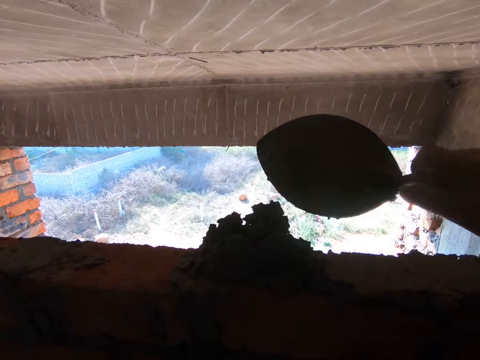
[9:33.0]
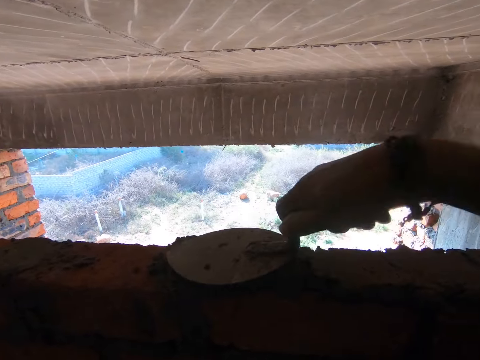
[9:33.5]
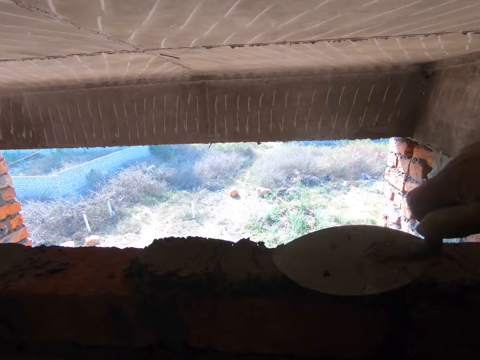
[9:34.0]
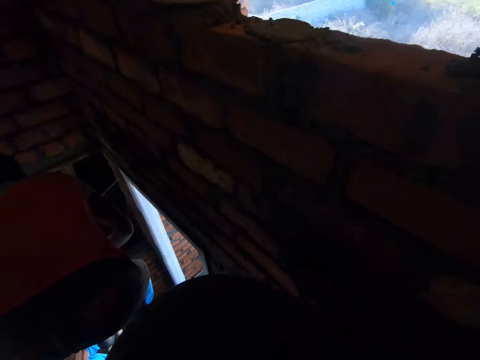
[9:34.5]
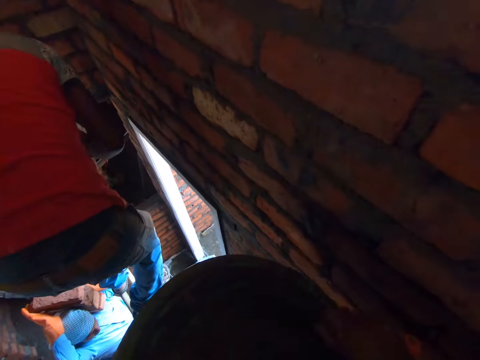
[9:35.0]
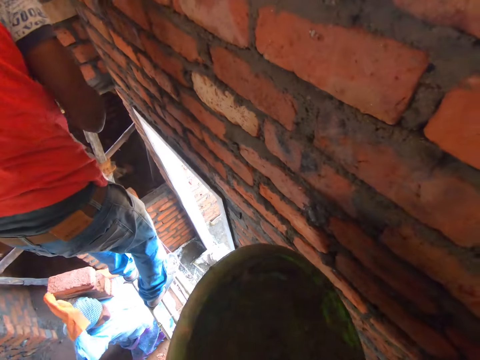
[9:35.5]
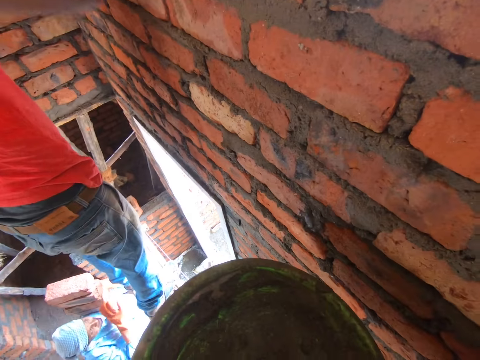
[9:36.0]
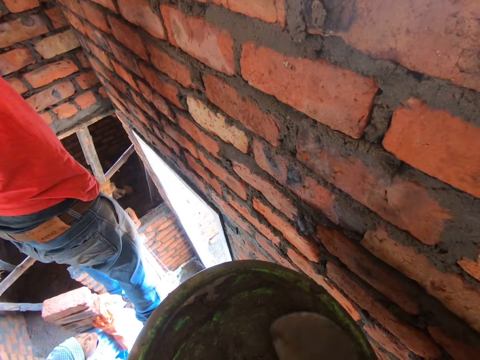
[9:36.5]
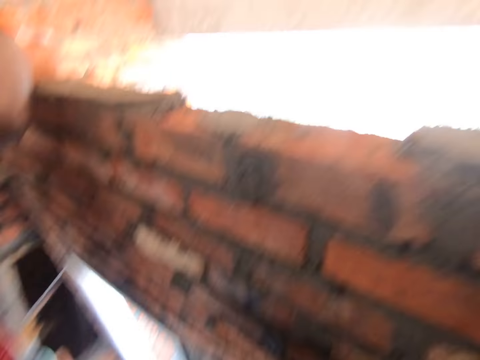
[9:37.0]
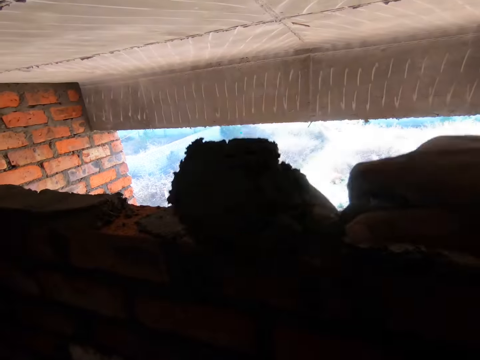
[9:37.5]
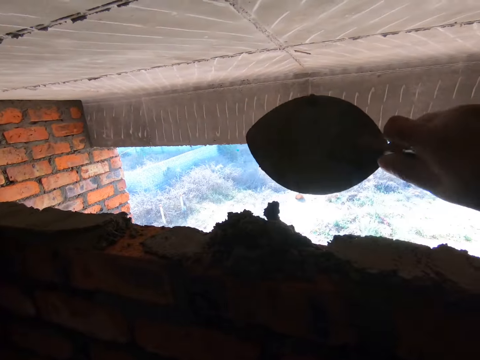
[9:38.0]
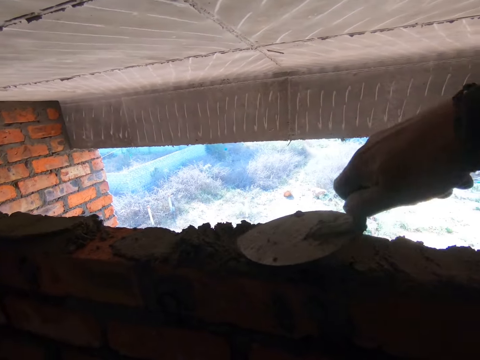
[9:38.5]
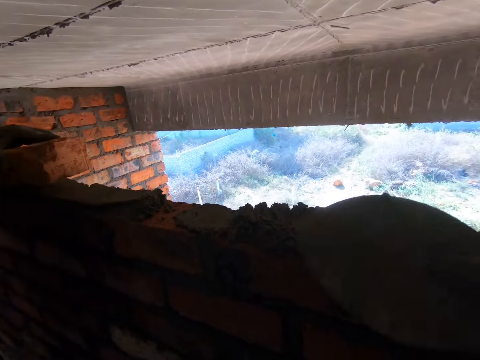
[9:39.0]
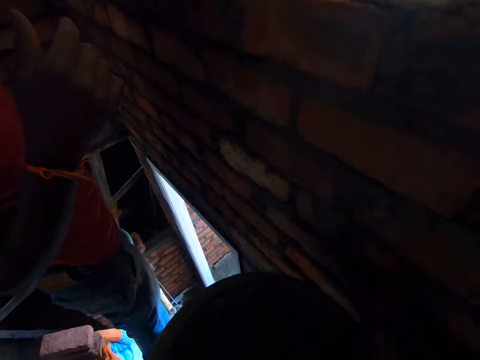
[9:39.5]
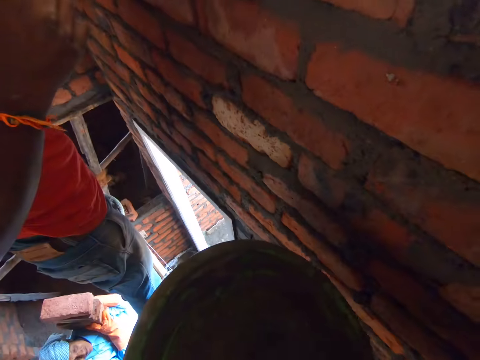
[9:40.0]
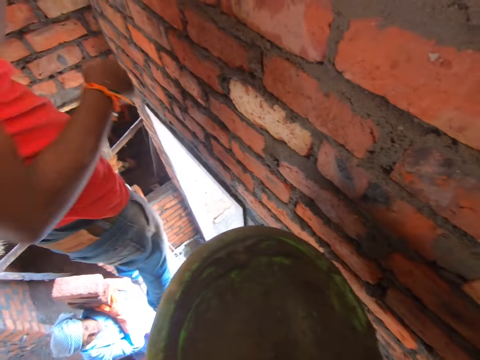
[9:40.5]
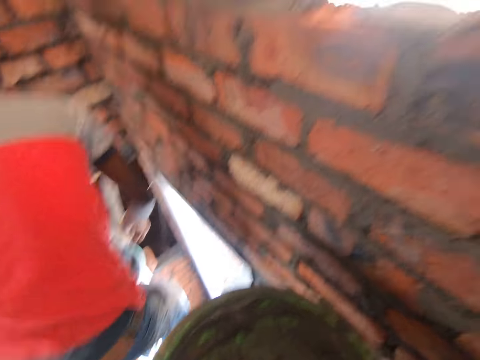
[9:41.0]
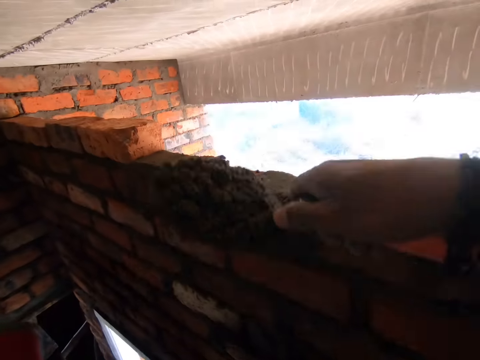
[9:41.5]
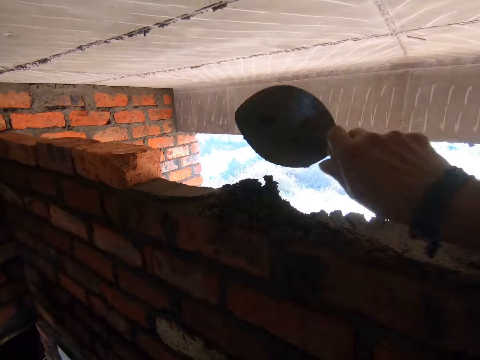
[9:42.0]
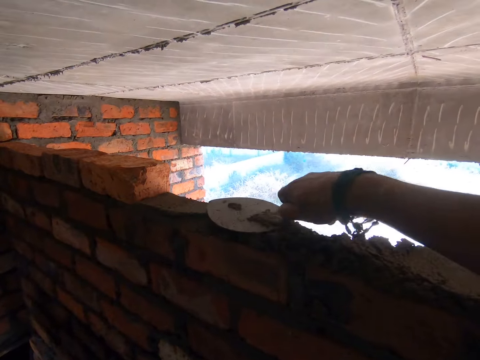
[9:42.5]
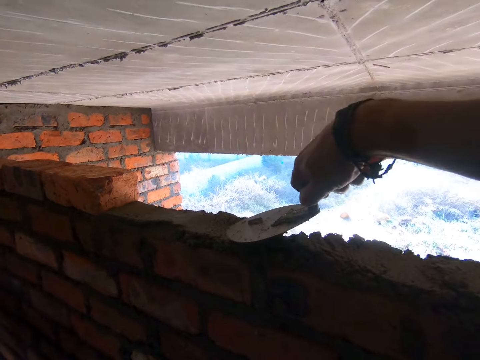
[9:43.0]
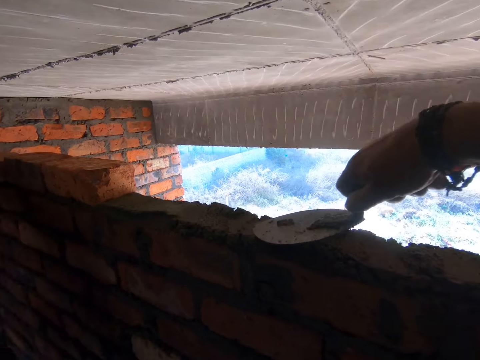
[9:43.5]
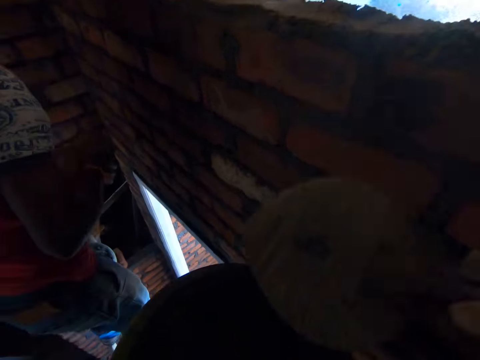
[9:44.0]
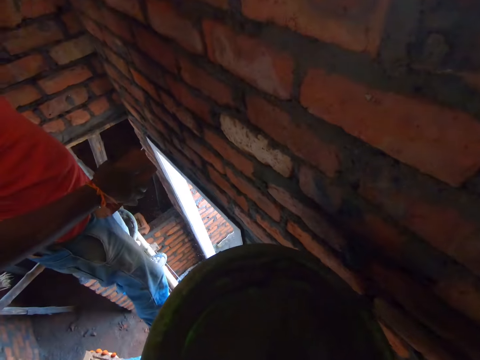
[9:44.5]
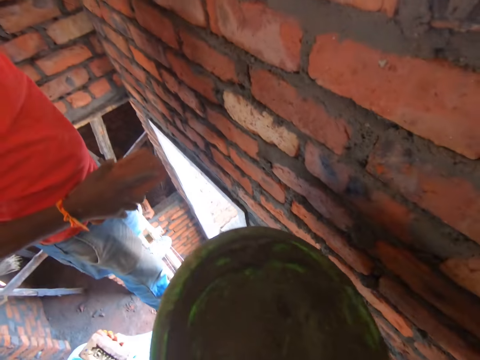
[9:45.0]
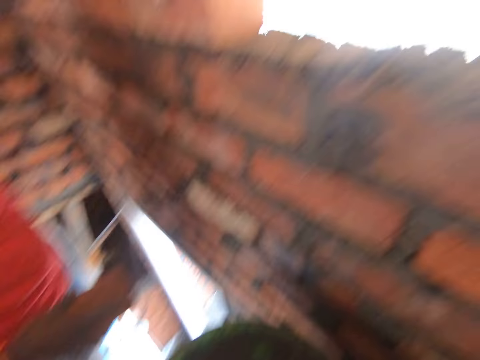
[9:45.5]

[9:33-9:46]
The camera wearer adds the concrete mixer on the wall with a trowel. They spread the concrete mixer on top of the wall. A man communicates to the camera wearer. The camera wearer adds the concrete mixer on the wall. They spread the concrete mixer on top of the wall. They add the concrete mixer on the wall. They spread the concrete mixer on top of the wall.

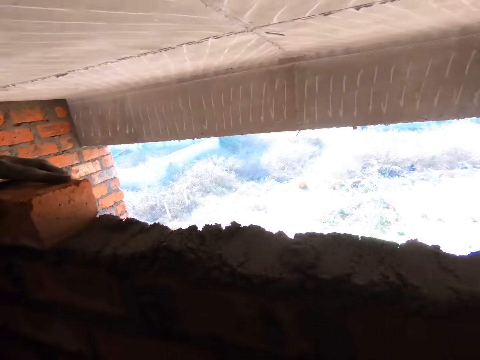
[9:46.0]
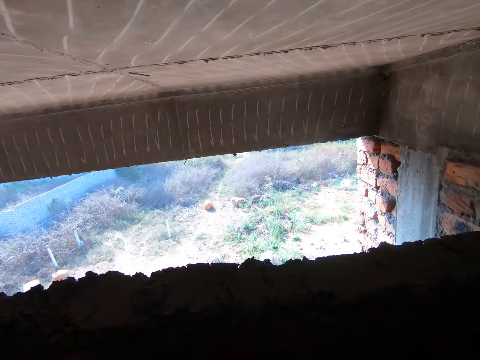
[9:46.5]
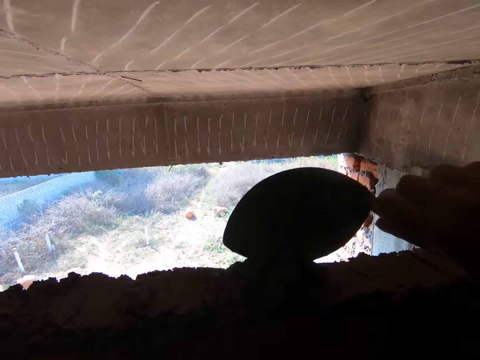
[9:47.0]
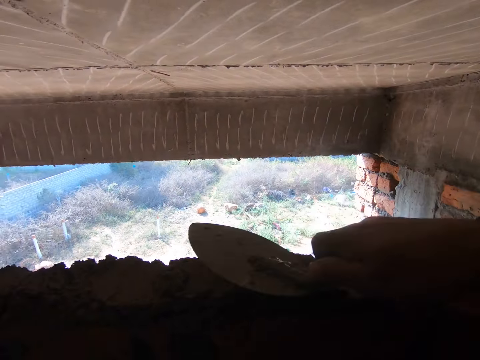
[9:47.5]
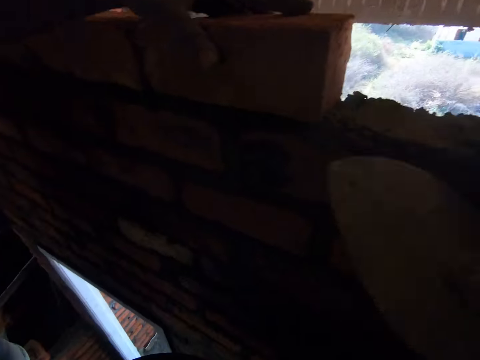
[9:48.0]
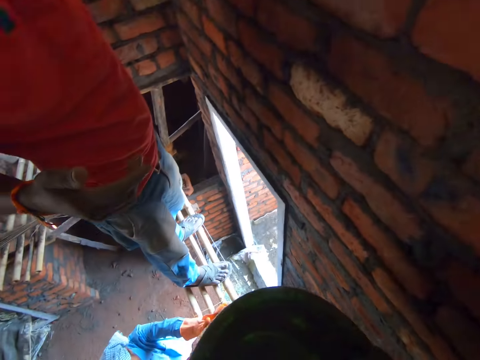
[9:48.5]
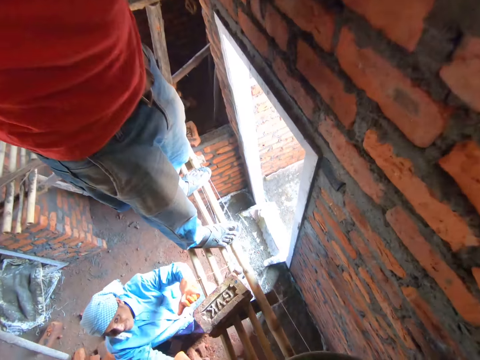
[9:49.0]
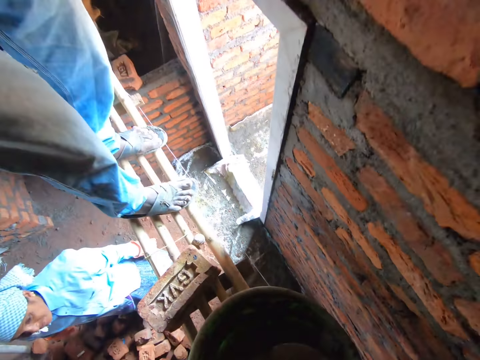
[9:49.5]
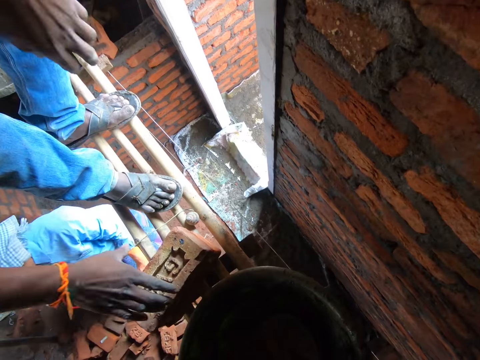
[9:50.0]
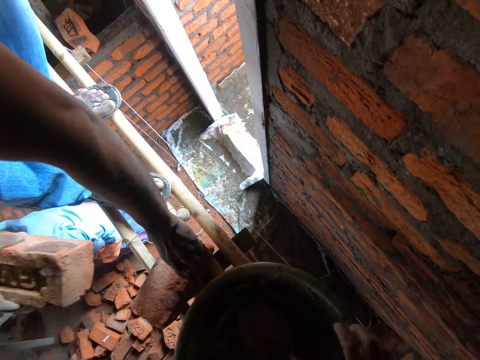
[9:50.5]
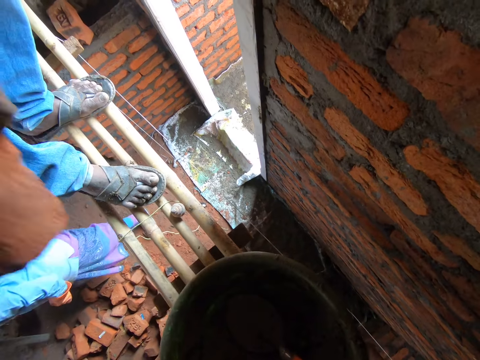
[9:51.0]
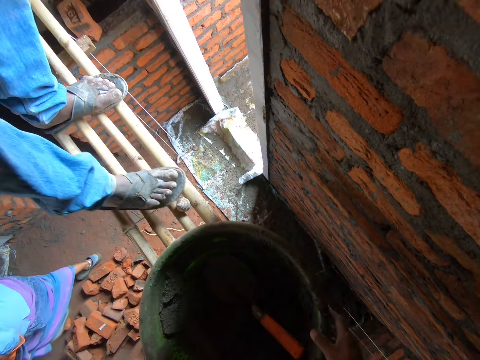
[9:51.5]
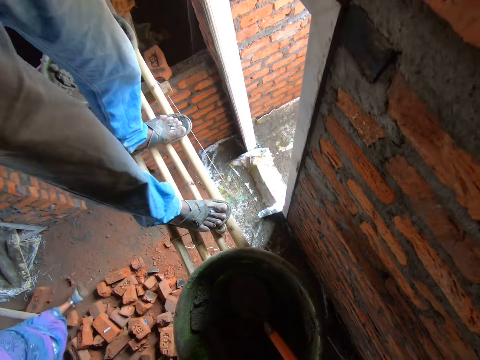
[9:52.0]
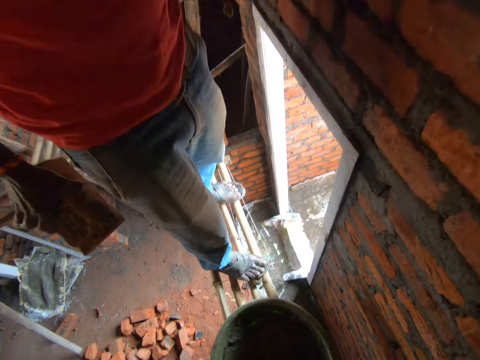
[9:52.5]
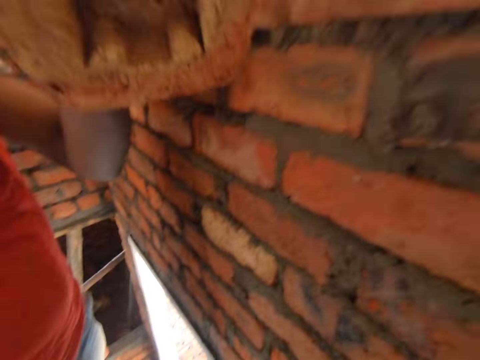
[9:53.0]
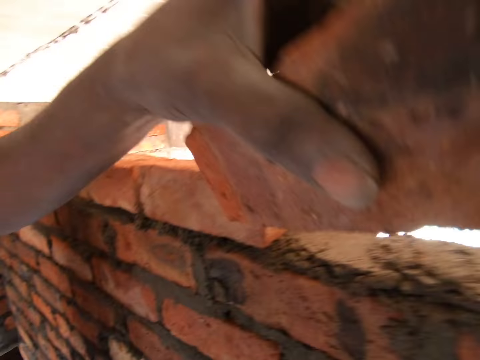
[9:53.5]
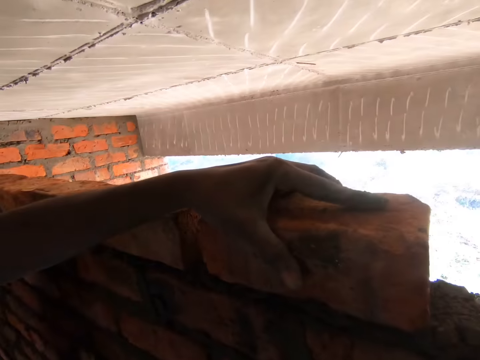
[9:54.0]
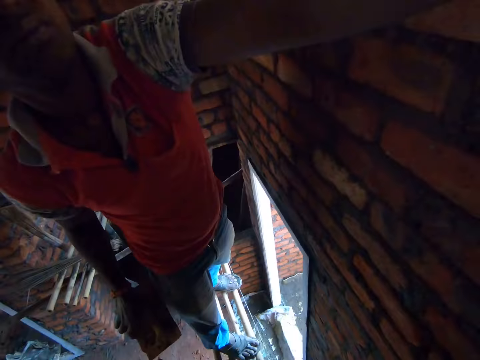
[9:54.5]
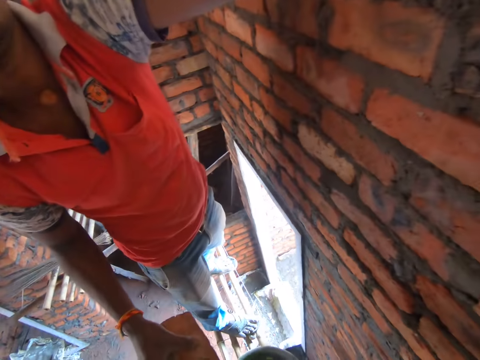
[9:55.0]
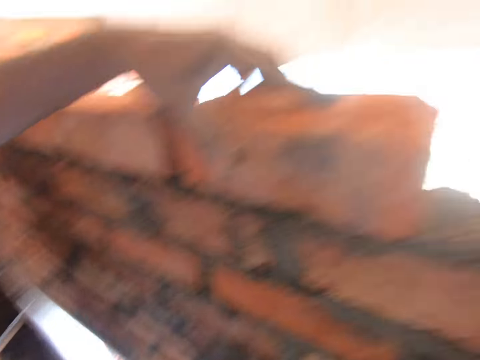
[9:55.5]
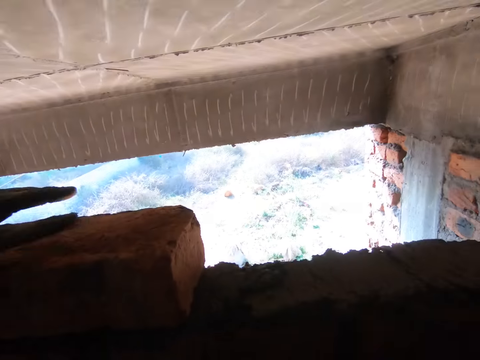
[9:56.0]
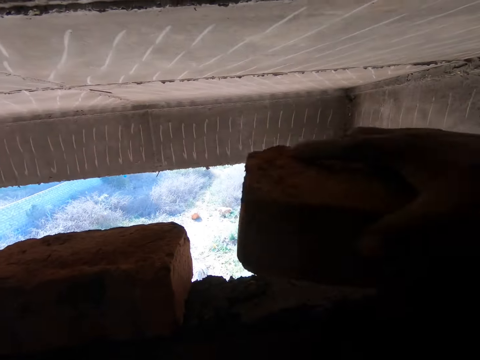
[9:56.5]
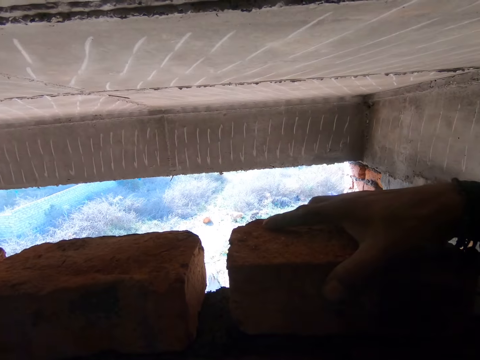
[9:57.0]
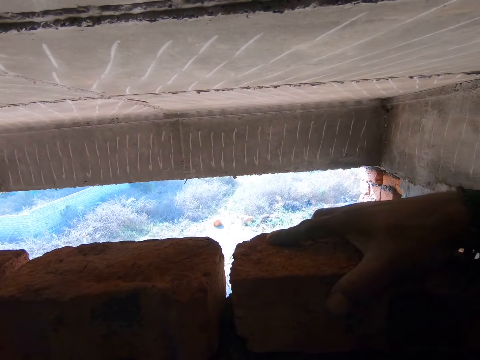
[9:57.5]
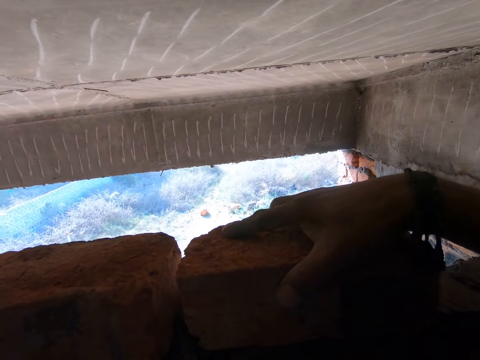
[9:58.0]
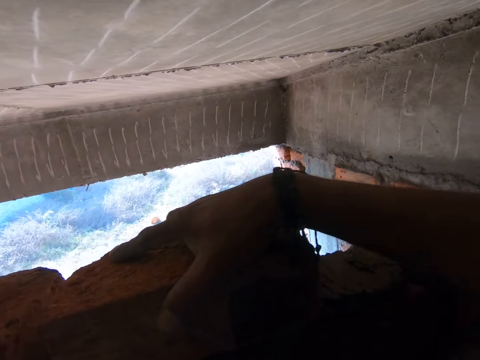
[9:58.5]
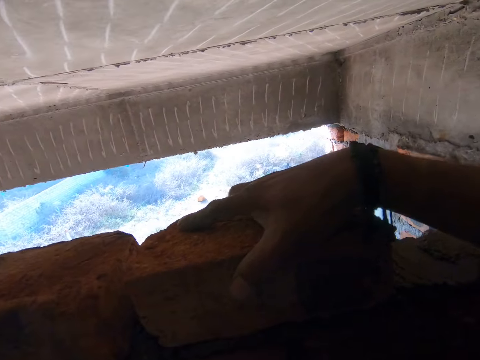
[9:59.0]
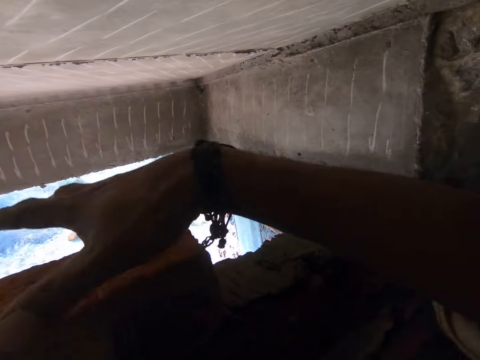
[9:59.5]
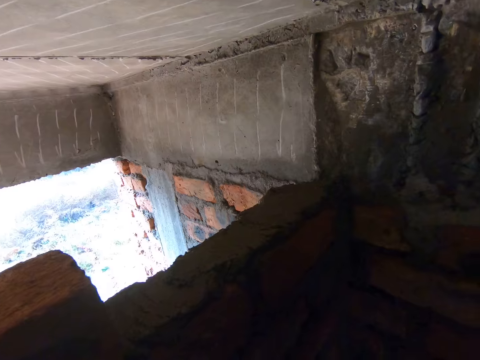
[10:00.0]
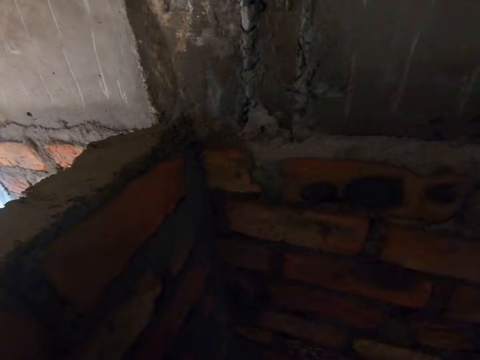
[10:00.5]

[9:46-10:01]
The camera wearer adds the concrete mixer on the wall. They spread the concrete mixer on top of the wall. They place the tray down. A man picks bricks. The man arranges the bricks on the wall. The camera wearer places the brick on the cement.
